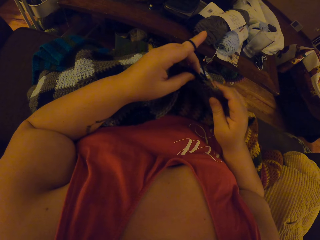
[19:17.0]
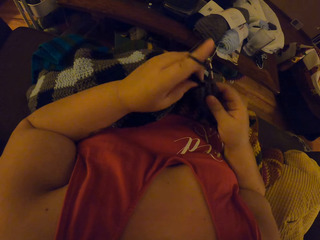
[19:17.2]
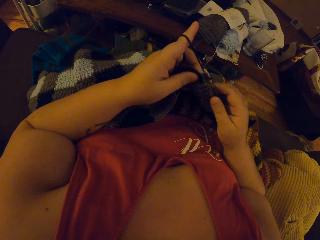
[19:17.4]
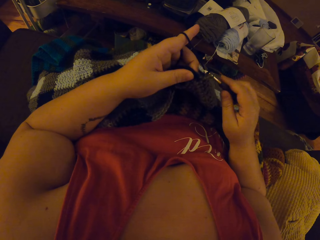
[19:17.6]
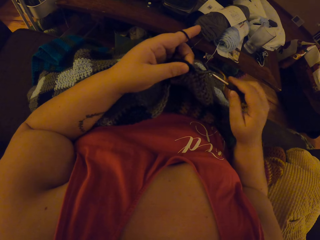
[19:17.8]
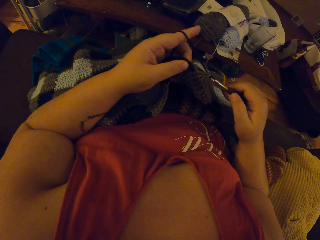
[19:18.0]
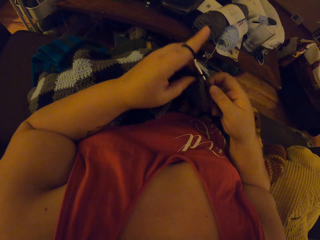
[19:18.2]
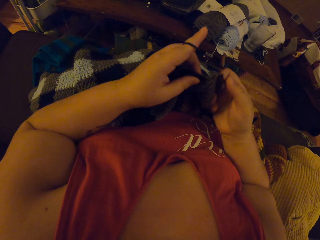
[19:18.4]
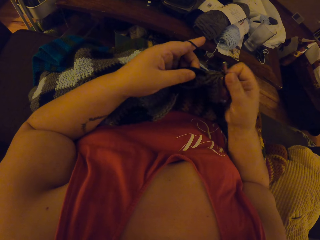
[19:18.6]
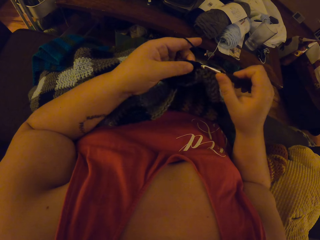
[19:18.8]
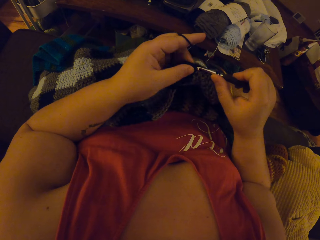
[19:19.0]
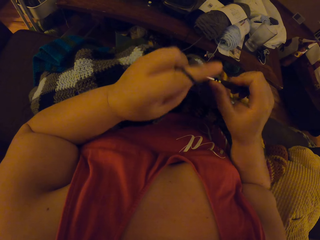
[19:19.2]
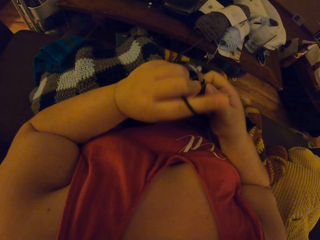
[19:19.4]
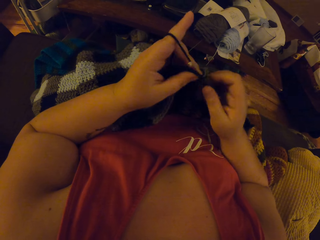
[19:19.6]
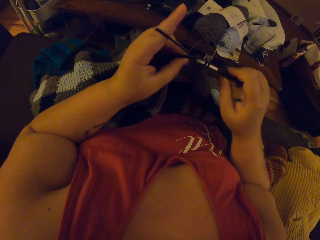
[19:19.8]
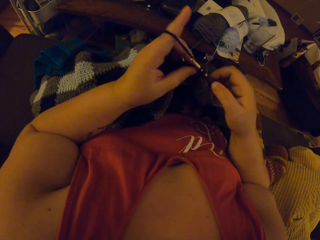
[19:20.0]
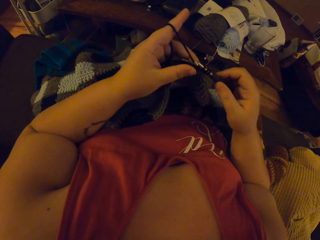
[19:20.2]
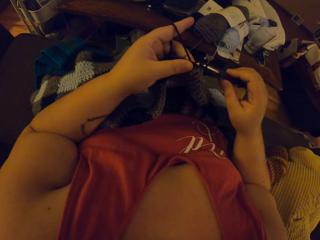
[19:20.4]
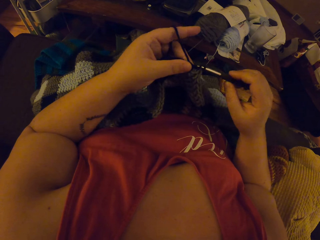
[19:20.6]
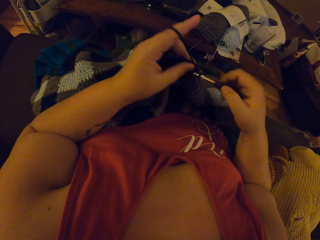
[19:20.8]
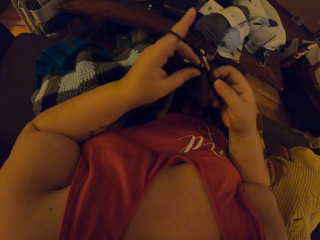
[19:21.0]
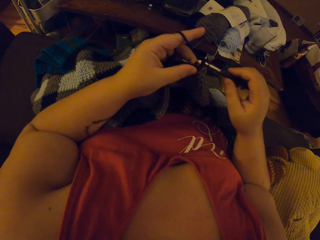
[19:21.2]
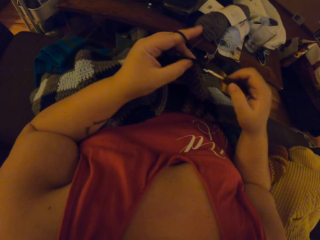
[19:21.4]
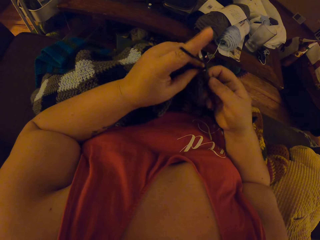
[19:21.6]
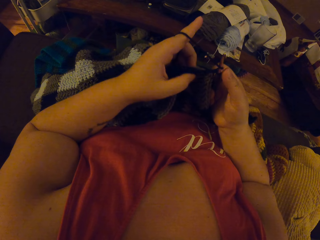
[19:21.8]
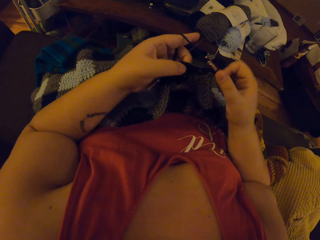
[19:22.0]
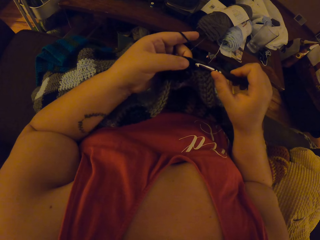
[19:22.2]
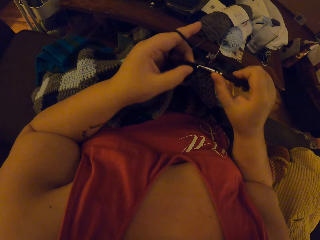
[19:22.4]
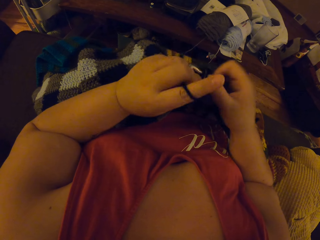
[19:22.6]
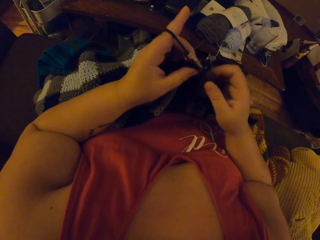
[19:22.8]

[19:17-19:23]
The camera wearer crochets the unfinished crochet pattern with the crochet hook and the yarn.
